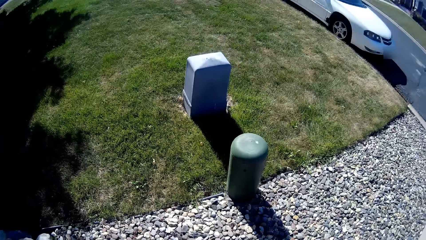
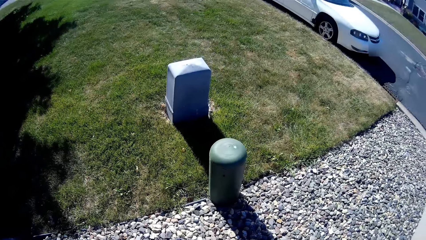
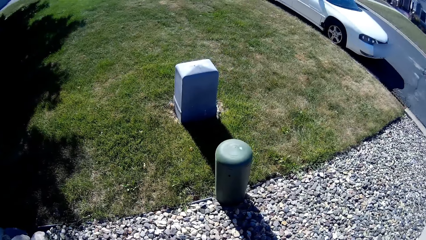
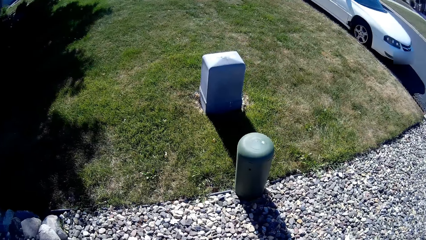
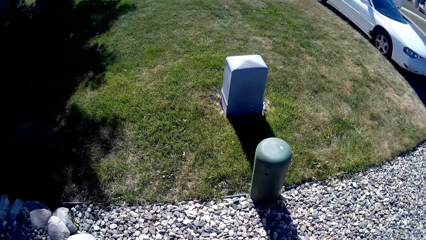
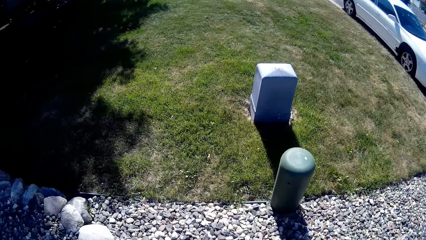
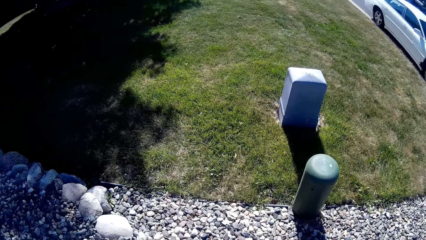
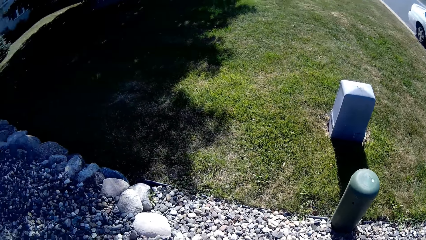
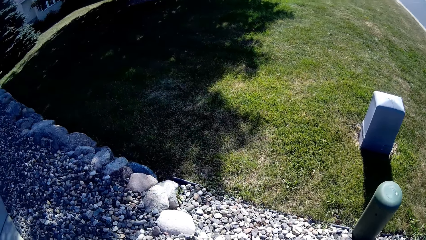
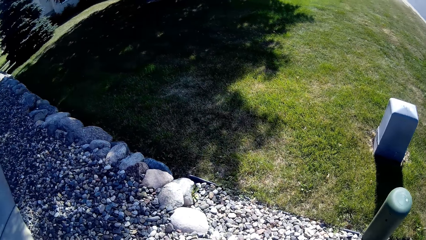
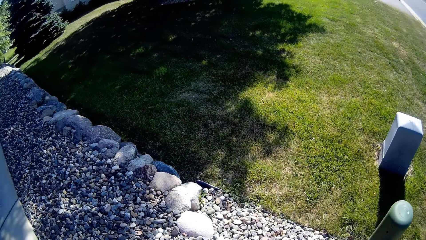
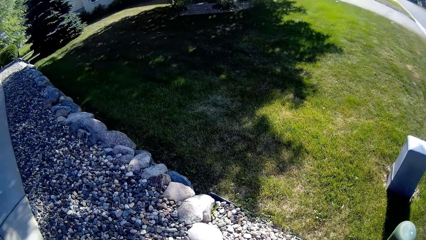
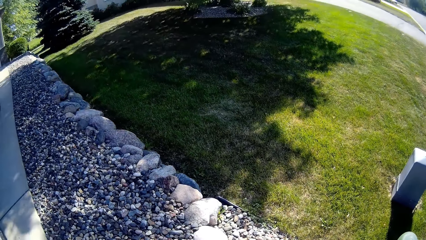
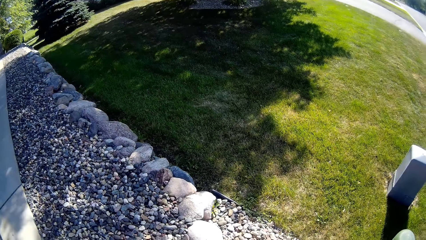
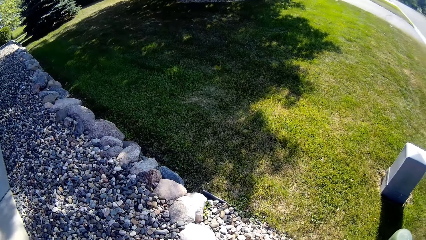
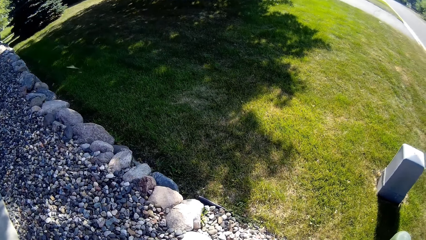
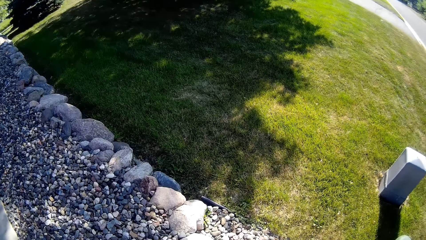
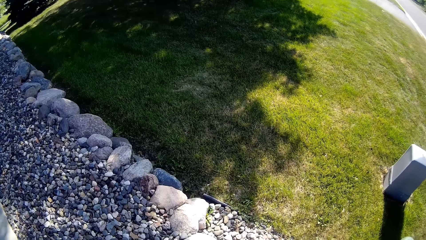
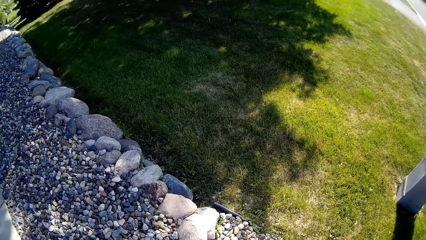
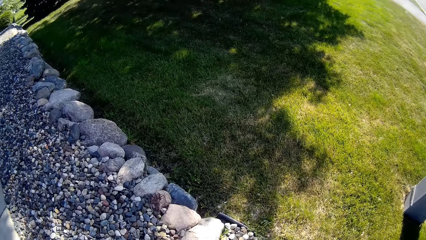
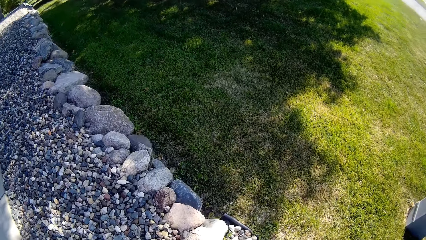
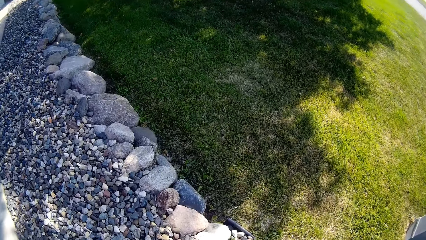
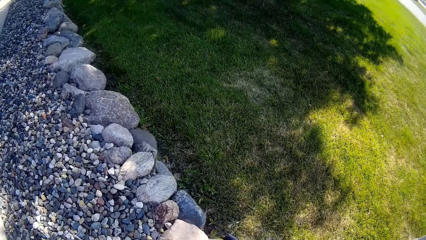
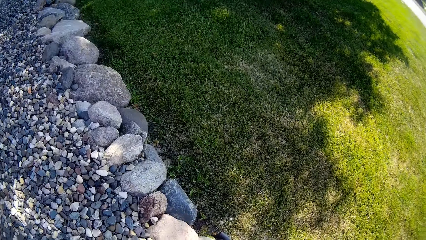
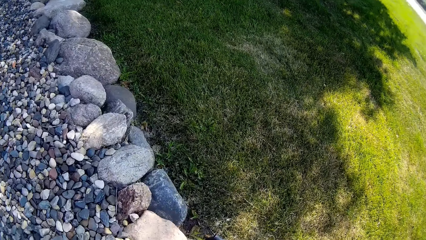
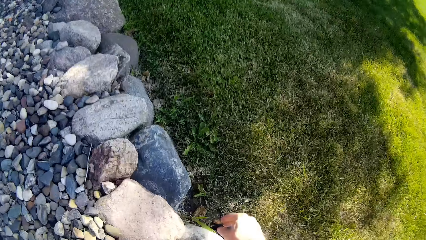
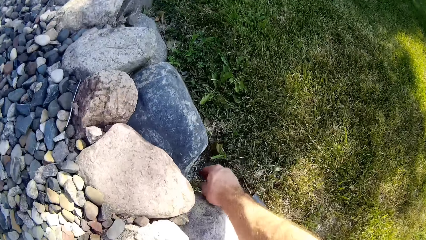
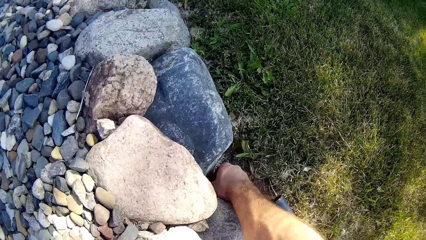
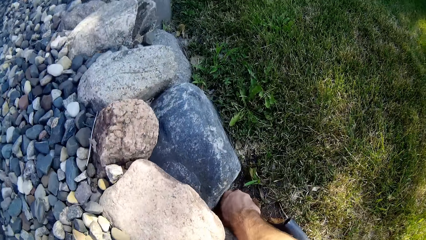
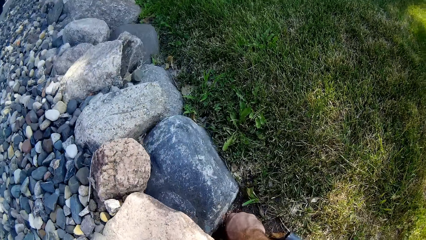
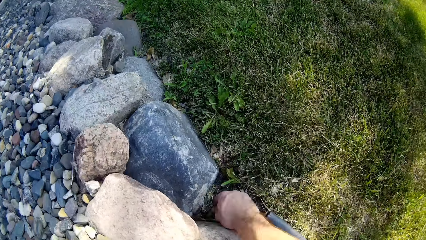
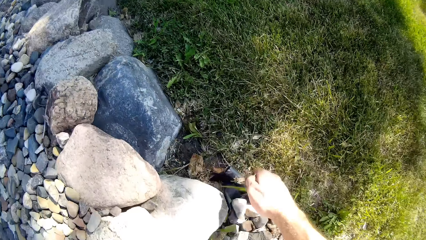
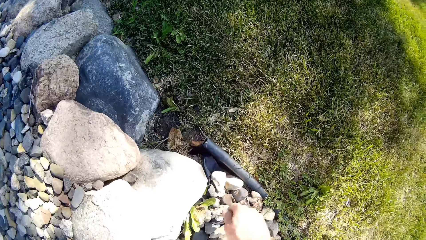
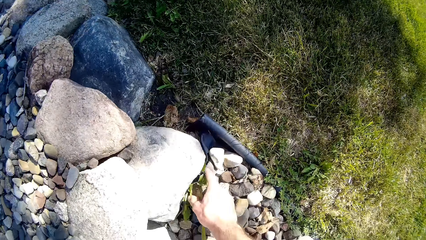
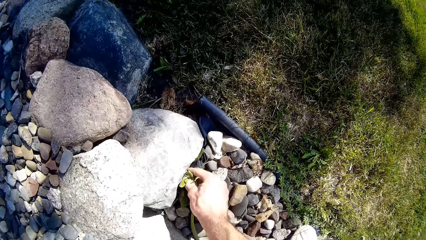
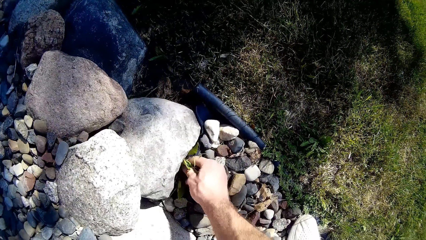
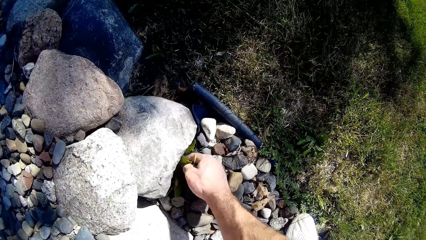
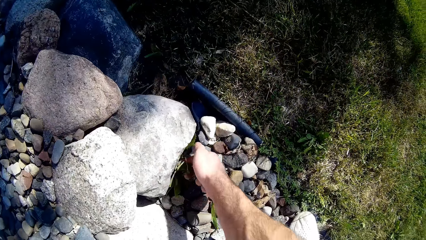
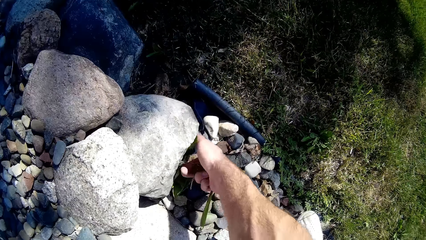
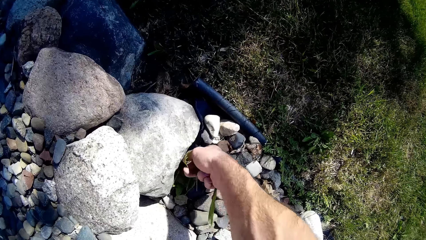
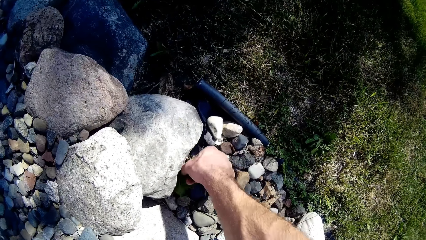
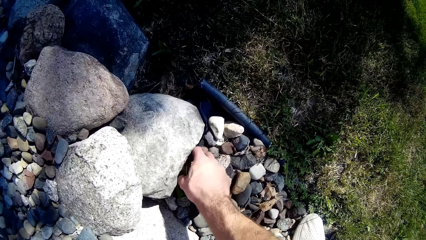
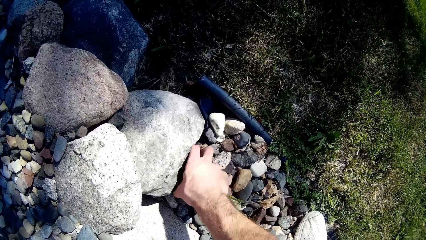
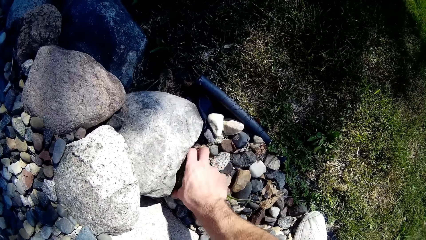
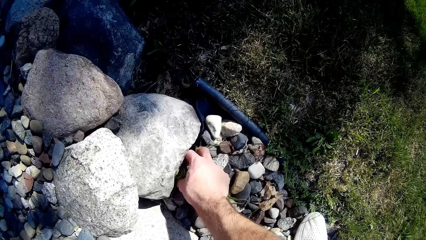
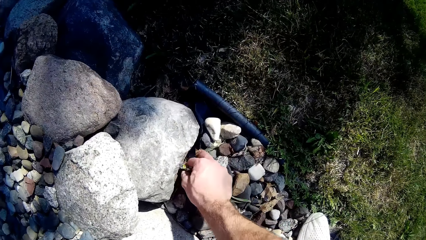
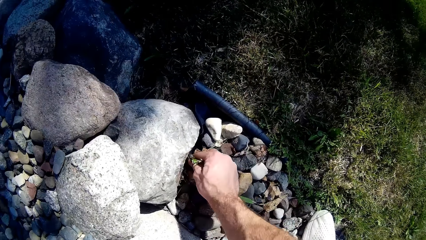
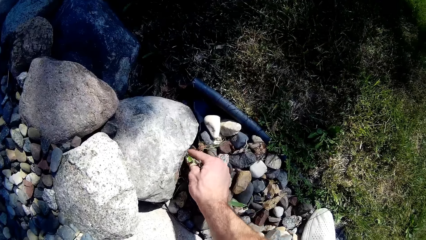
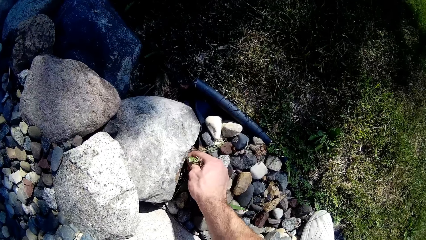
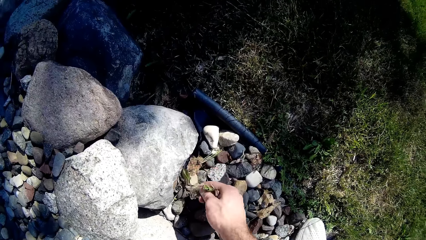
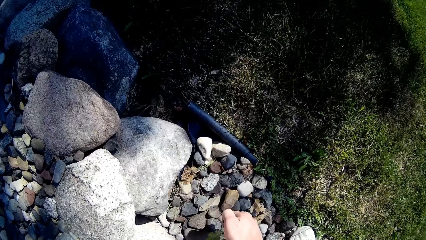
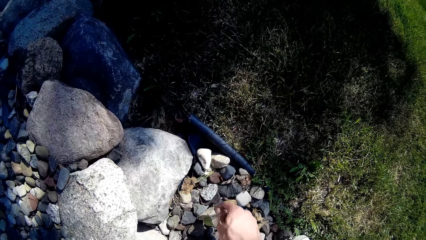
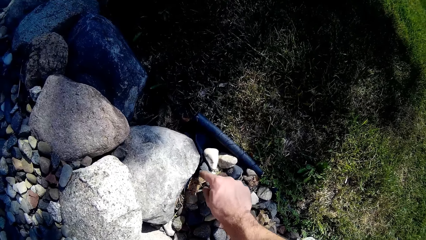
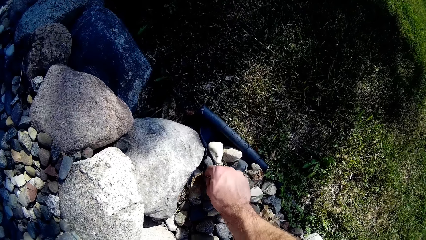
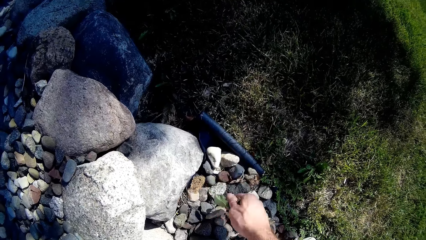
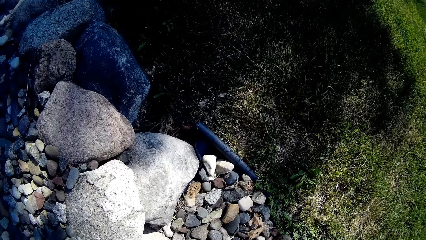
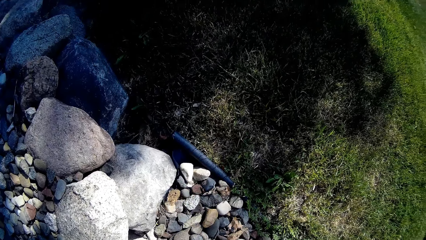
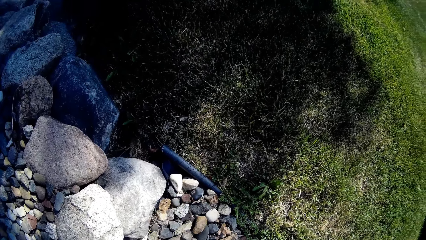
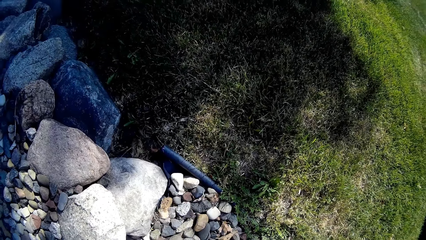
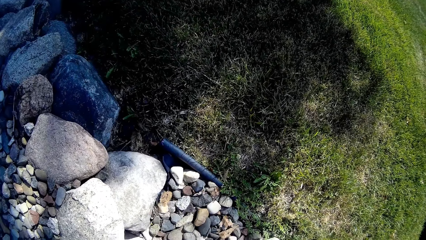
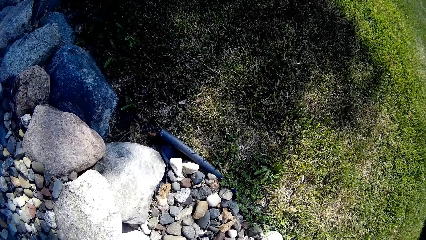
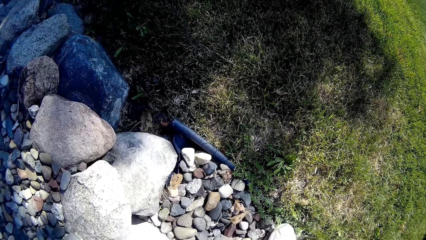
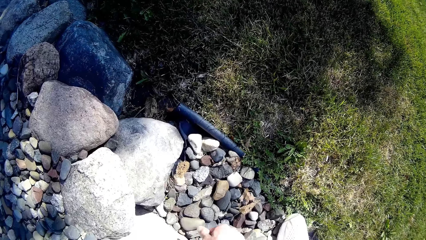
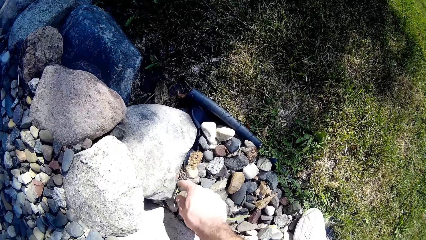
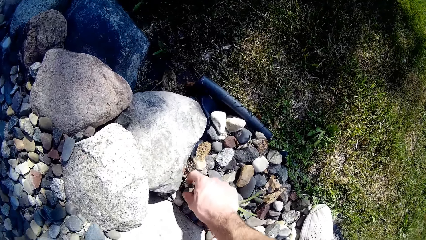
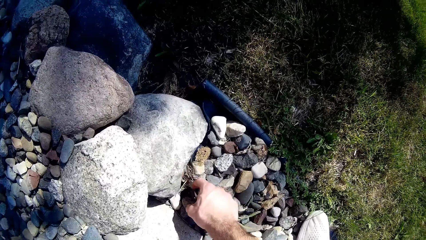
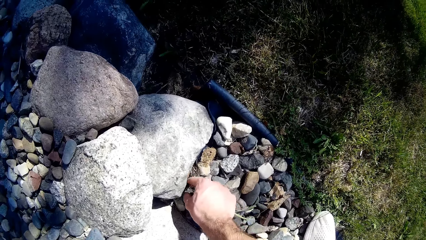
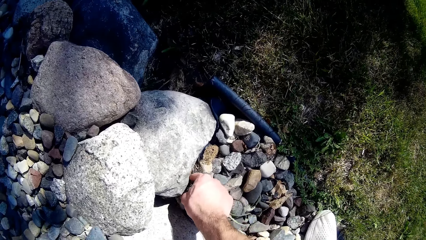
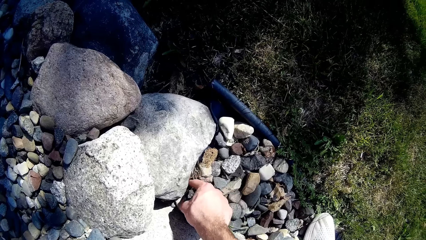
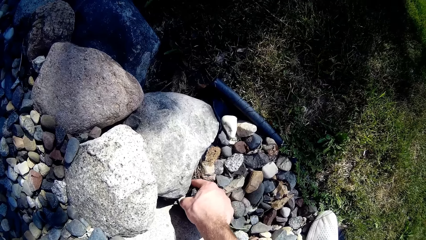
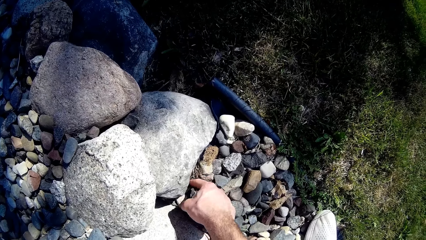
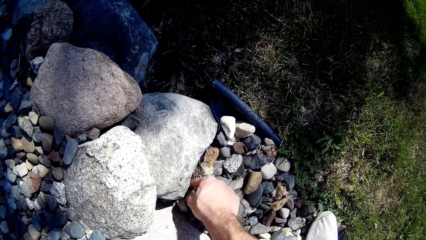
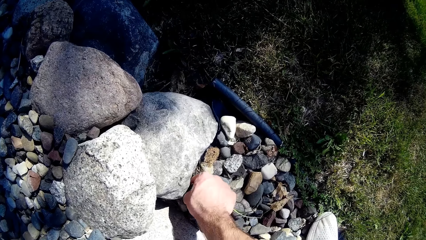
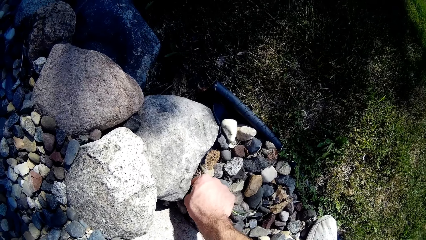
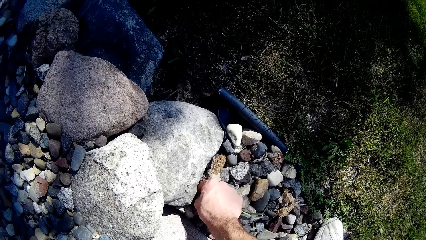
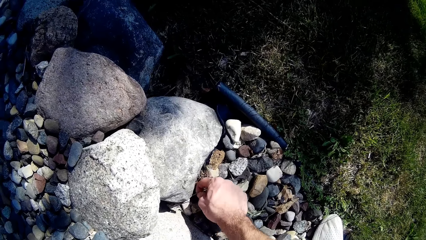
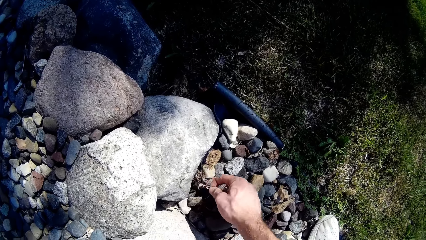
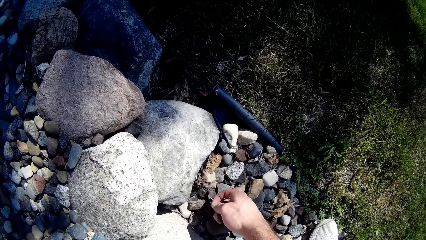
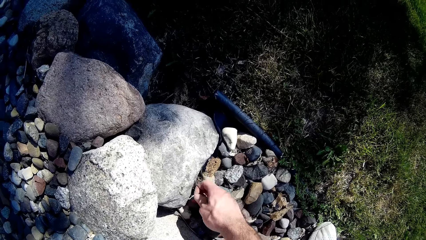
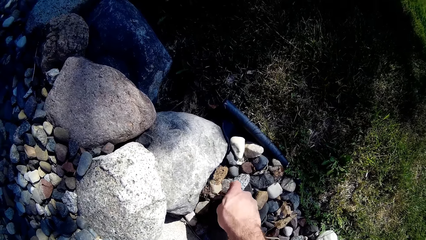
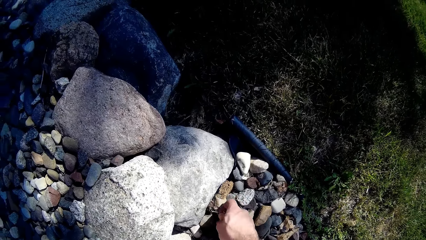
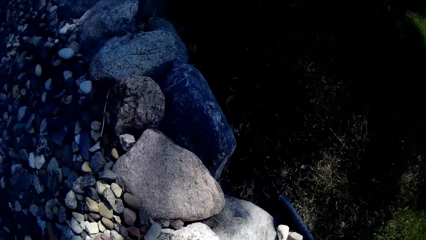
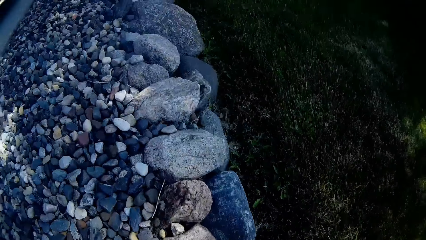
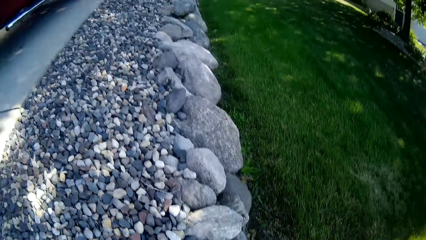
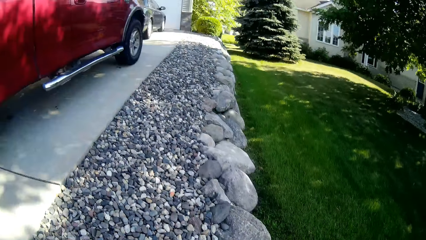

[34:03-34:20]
The camera wearer rises up. He looks around. He walks around. He uproots weeds with his right hand.
